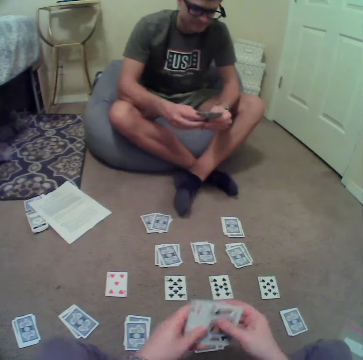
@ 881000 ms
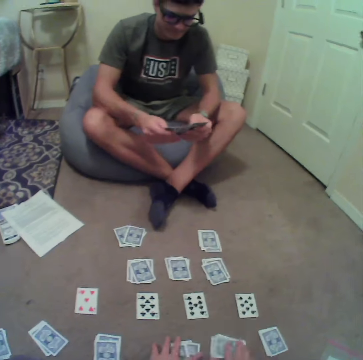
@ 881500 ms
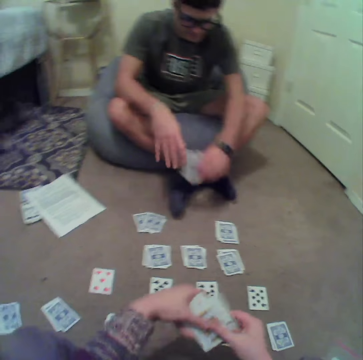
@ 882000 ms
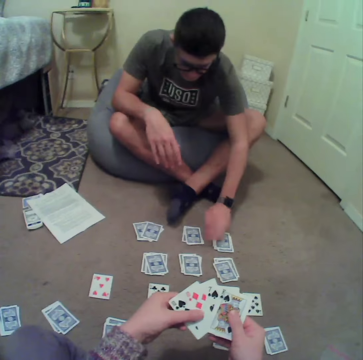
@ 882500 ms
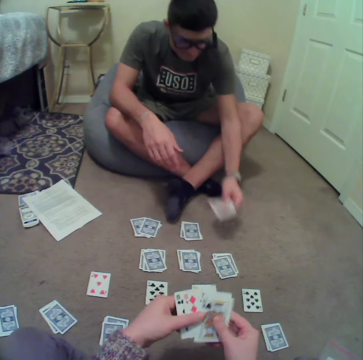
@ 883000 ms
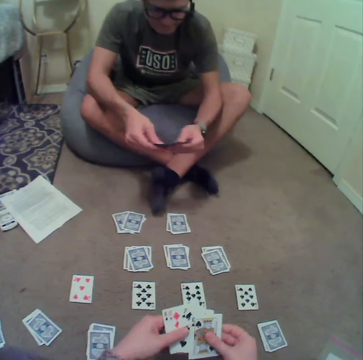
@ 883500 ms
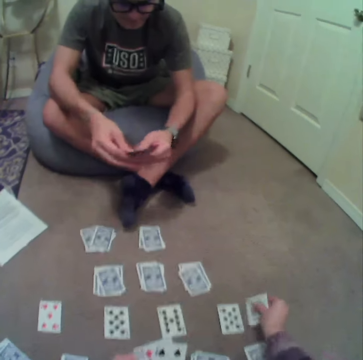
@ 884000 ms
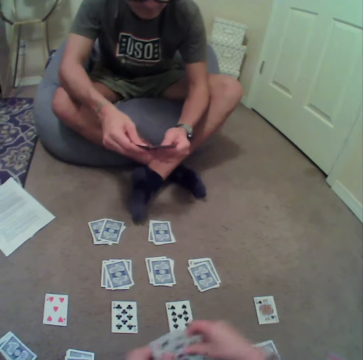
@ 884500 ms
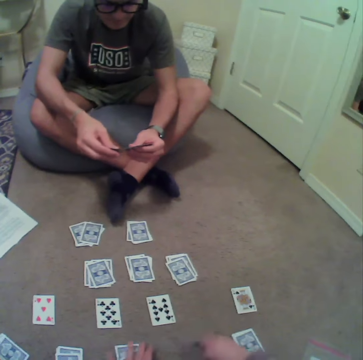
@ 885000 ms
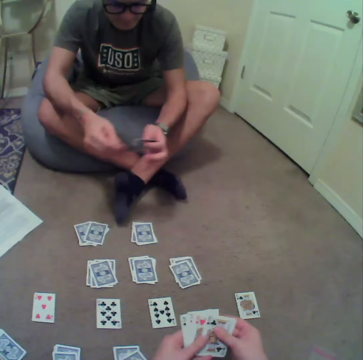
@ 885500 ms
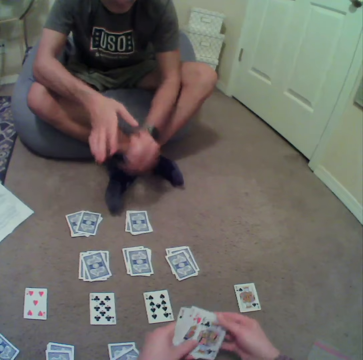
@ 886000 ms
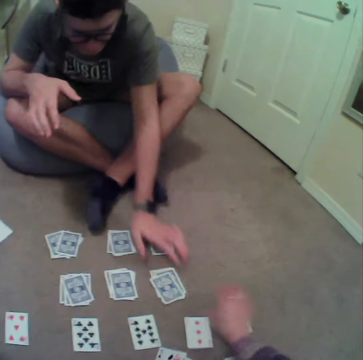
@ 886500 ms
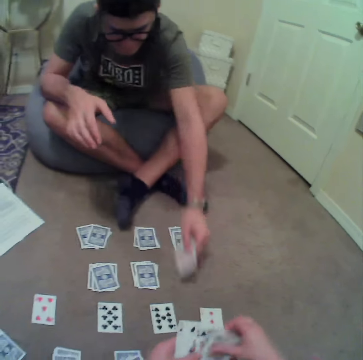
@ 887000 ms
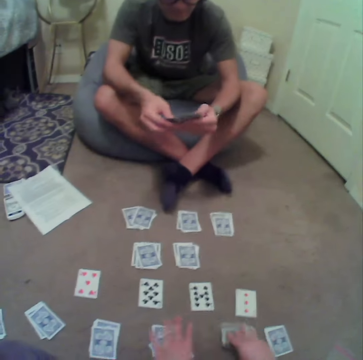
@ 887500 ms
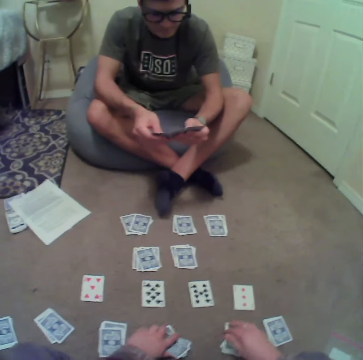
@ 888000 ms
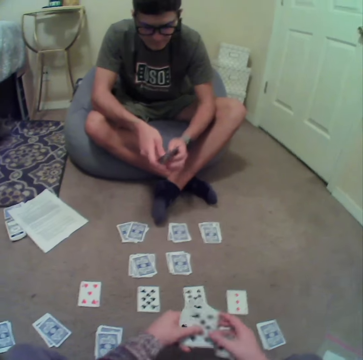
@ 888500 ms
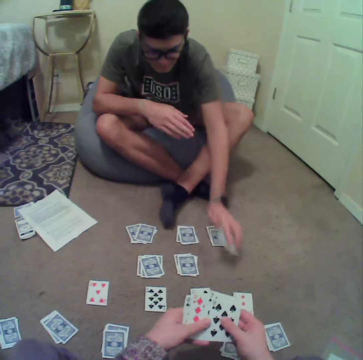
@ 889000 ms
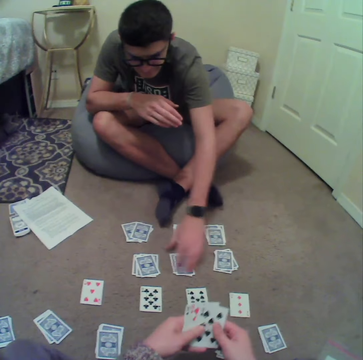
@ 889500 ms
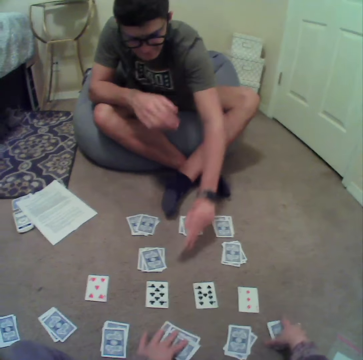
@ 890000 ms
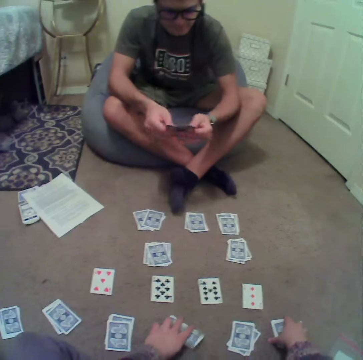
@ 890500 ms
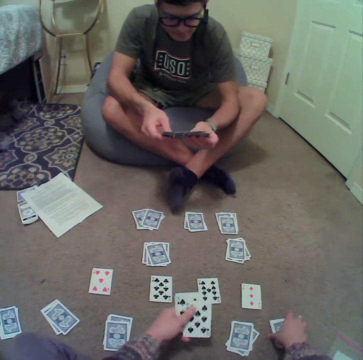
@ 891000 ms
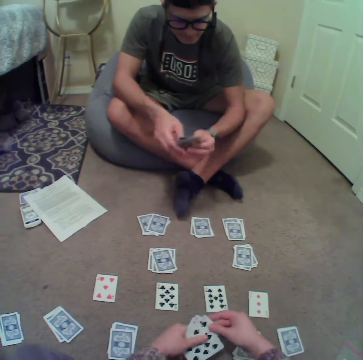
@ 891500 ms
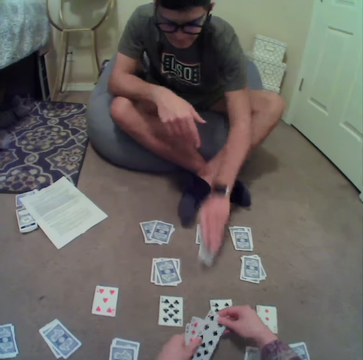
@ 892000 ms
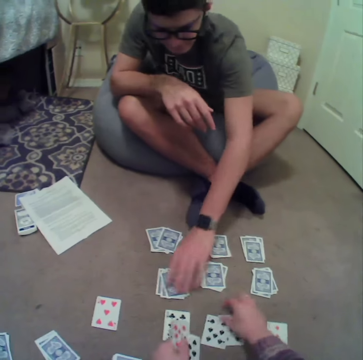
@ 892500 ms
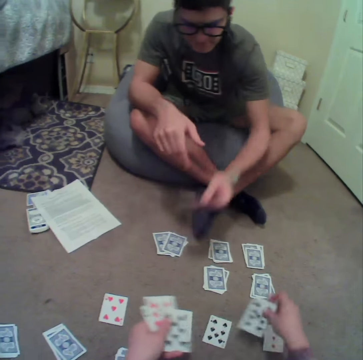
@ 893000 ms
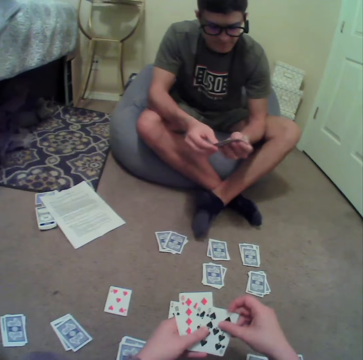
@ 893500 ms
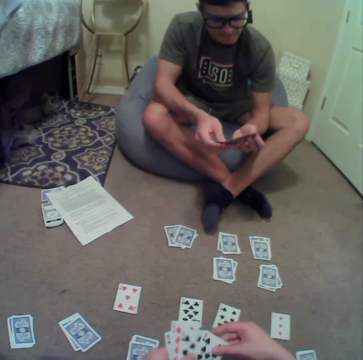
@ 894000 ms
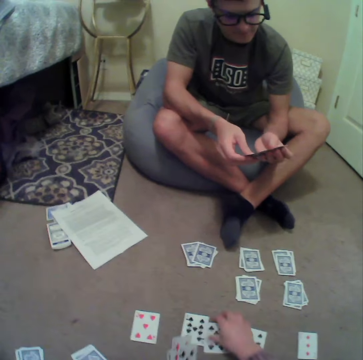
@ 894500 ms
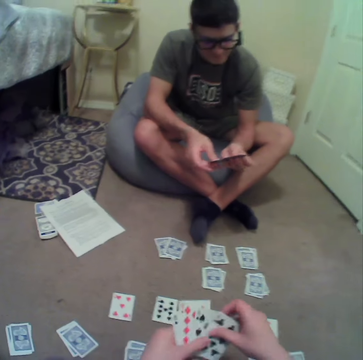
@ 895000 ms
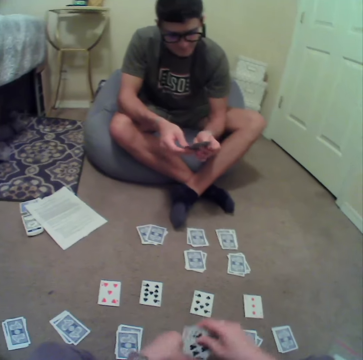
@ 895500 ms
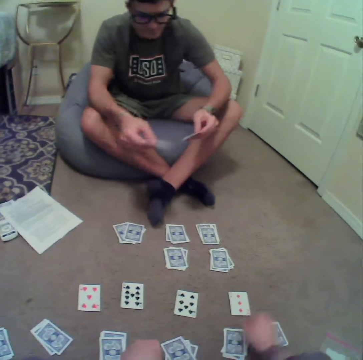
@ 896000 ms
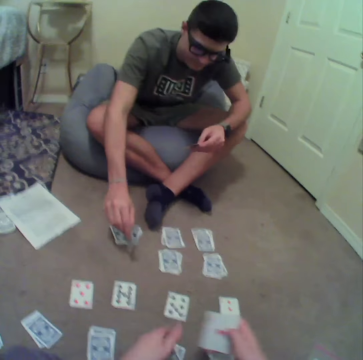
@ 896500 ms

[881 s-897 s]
The camera wearer picks the cards from the floor. A man picks the cards from the floor and puts the cards on the floor. The camera wearer picks up the cards. The man puts the cards on the floor again. The camera wearer drops the cards on the floor. They pick the cards from the floor. They play cards. The man drops the cards on the floor. He plays cards, picks up the cards, and drops the cards on the floor. The camera wearer plays cards. They drop the cards on the floor.

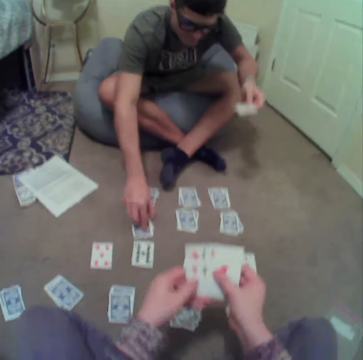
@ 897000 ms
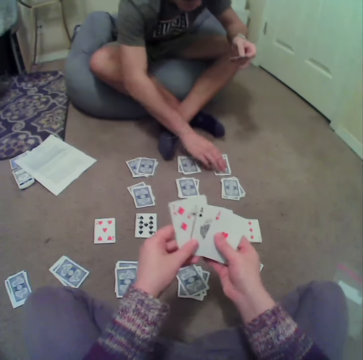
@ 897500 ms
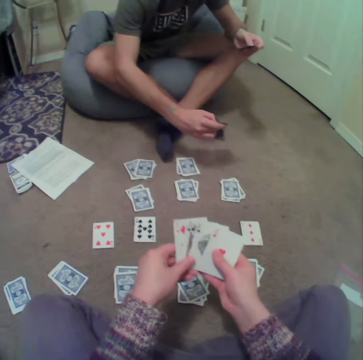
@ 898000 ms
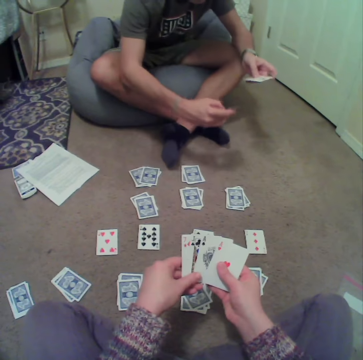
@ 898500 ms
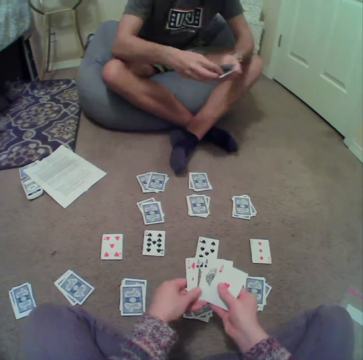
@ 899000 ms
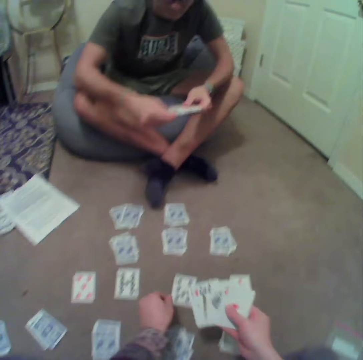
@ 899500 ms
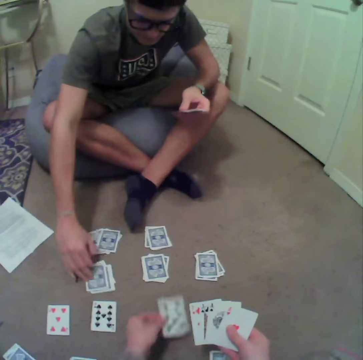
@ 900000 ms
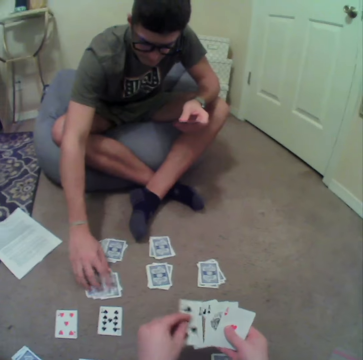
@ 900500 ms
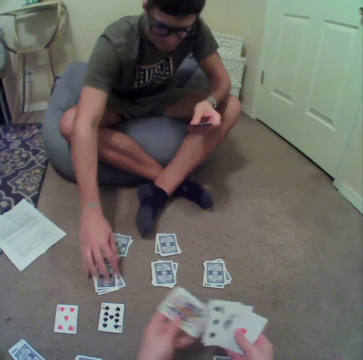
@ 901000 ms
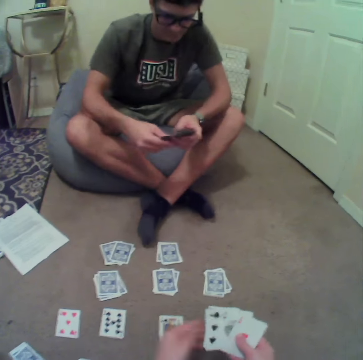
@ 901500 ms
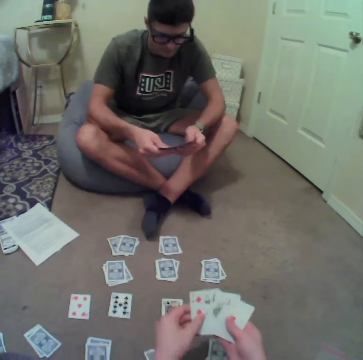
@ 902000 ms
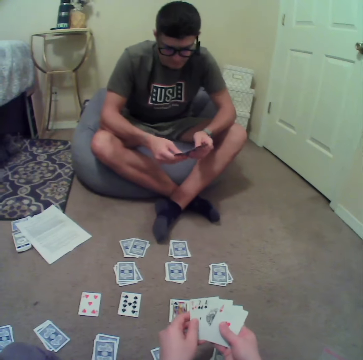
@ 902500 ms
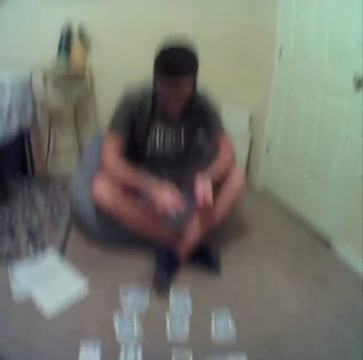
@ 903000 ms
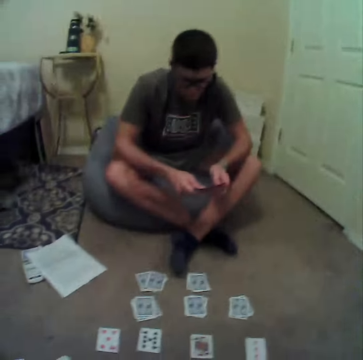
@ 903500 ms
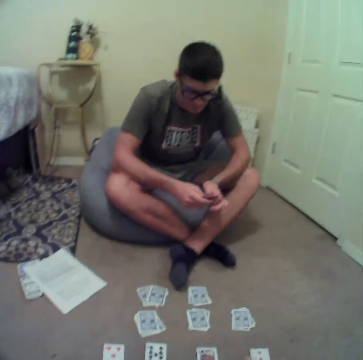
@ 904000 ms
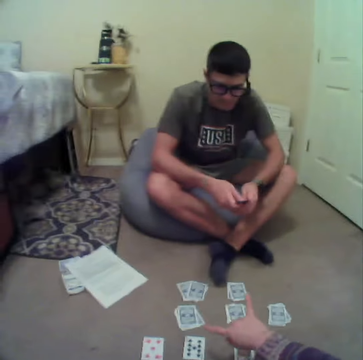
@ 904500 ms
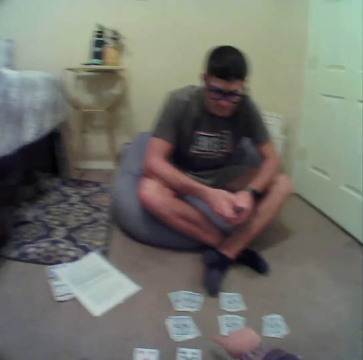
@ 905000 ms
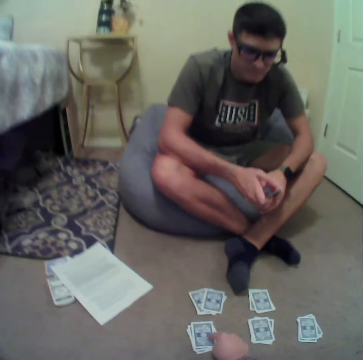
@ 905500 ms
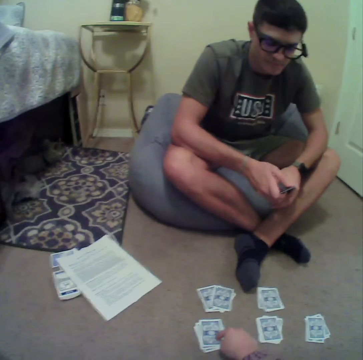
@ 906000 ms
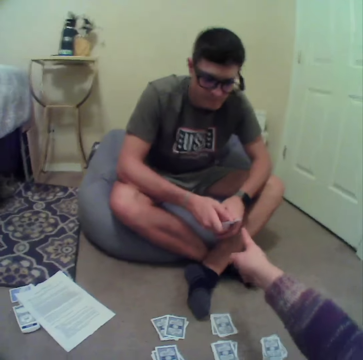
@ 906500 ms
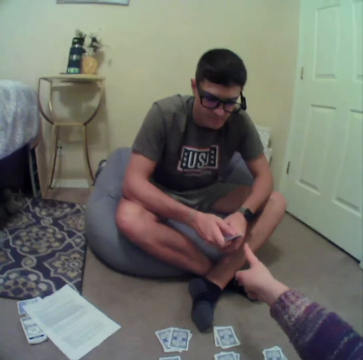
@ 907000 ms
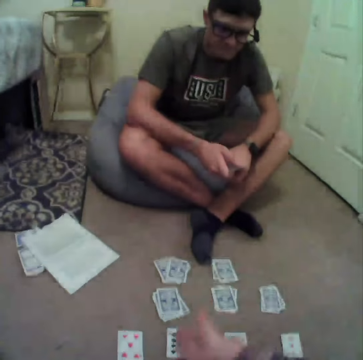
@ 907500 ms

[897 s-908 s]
A man plays cards. He picks the cards from the floor. The camera wearer plays cards. They align the cards. The man aligns the cards.

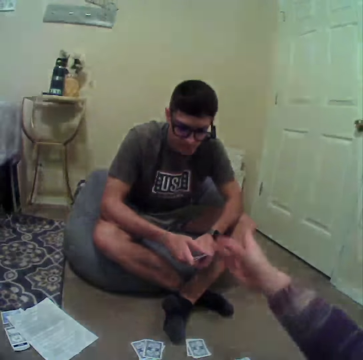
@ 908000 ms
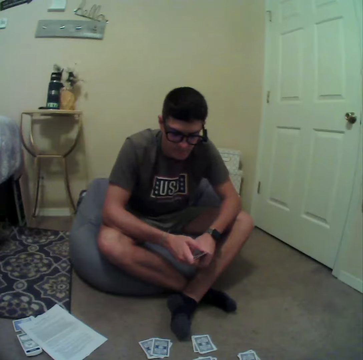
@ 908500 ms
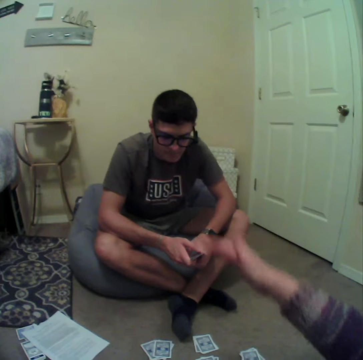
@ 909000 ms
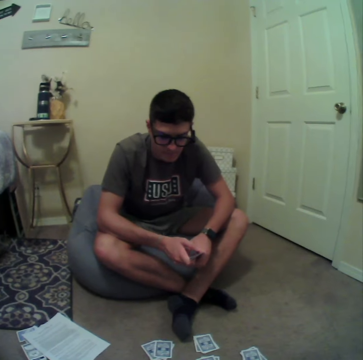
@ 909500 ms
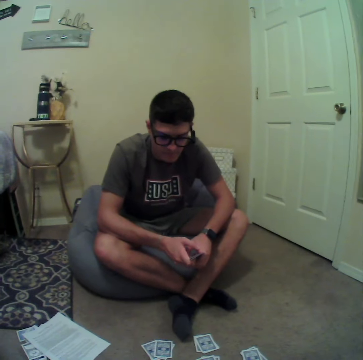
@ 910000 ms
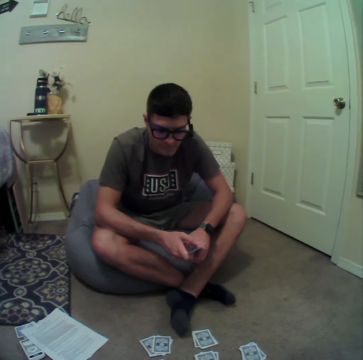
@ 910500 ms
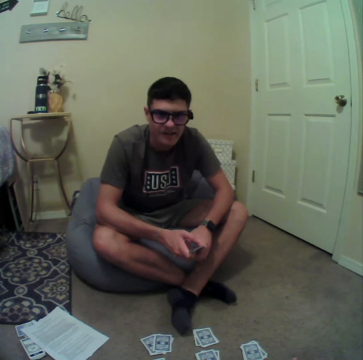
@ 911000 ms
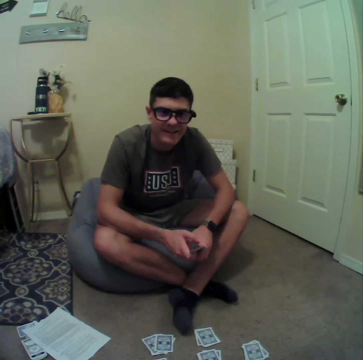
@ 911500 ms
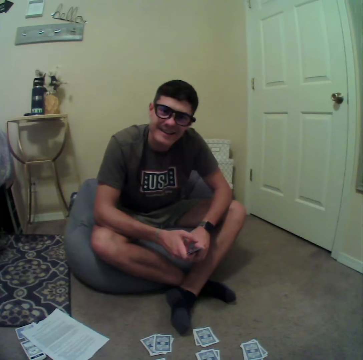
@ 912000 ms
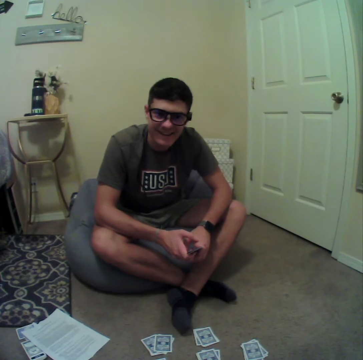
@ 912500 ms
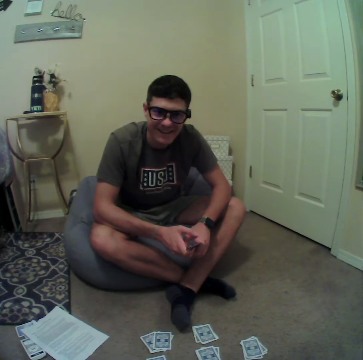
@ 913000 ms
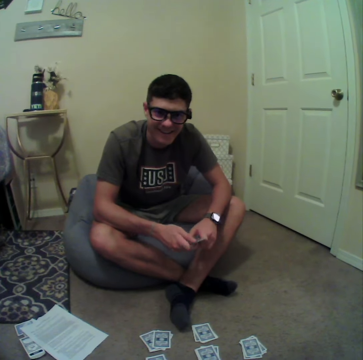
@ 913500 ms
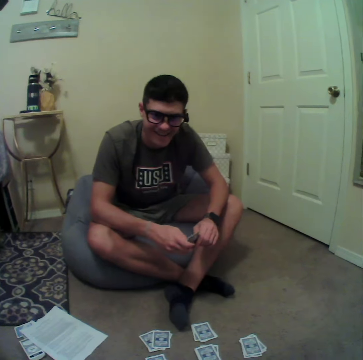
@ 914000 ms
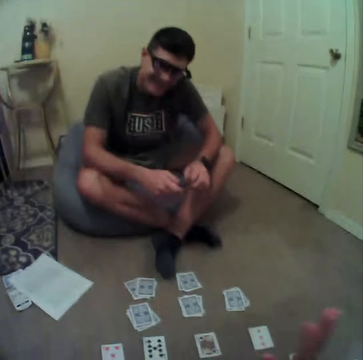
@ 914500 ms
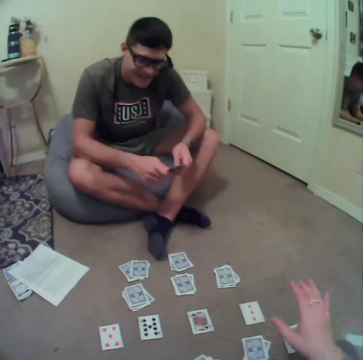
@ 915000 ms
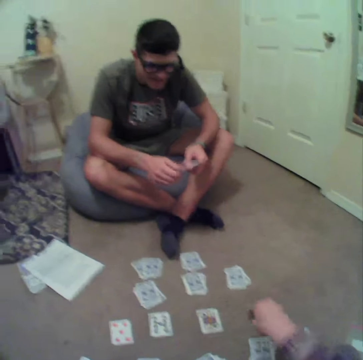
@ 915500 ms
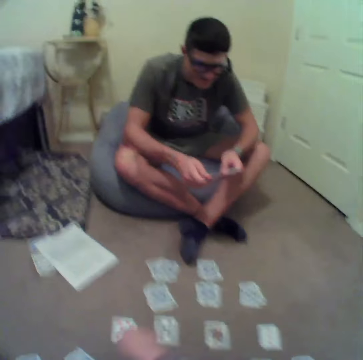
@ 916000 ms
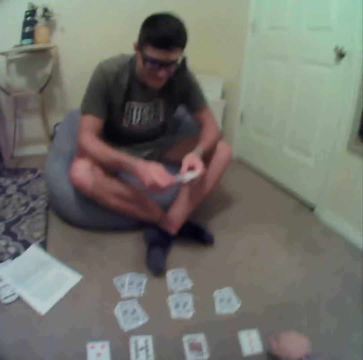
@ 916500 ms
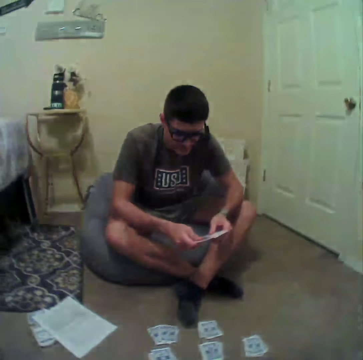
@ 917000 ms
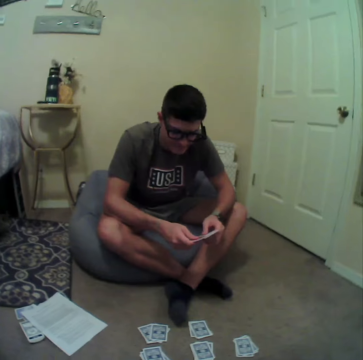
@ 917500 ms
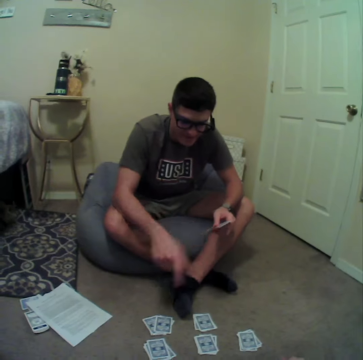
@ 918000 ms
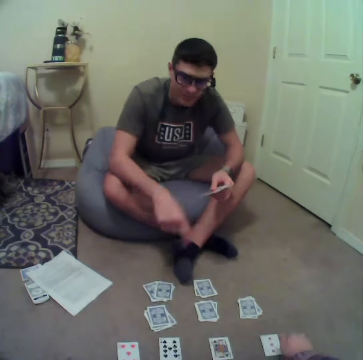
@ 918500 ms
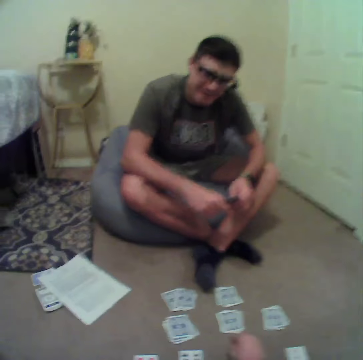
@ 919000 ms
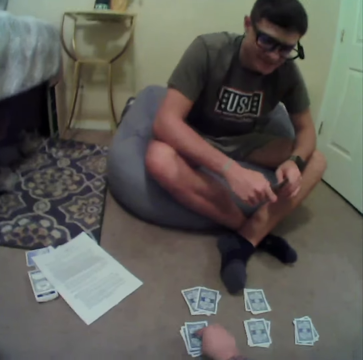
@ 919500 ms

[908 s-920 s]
The camera wearer talks to a man.
